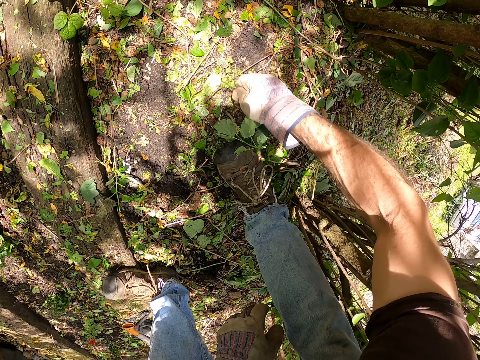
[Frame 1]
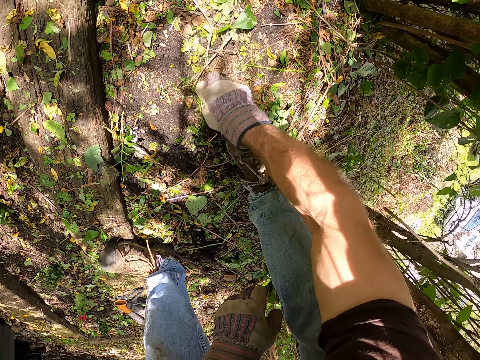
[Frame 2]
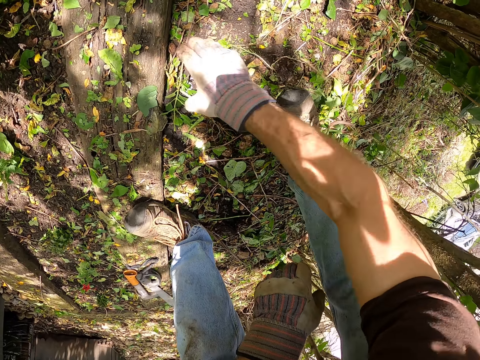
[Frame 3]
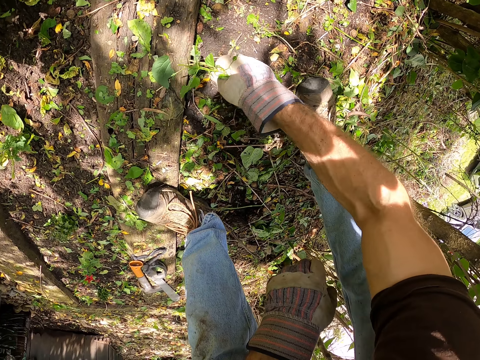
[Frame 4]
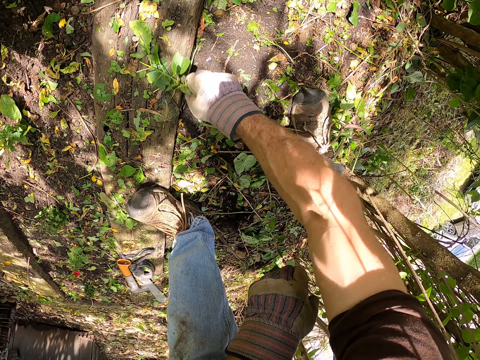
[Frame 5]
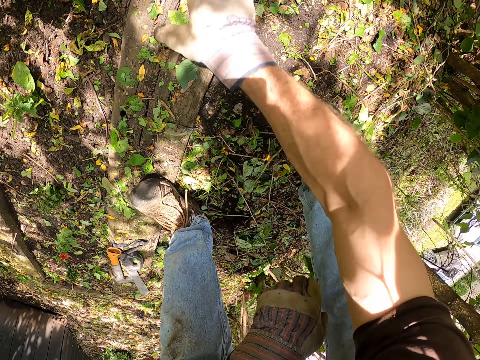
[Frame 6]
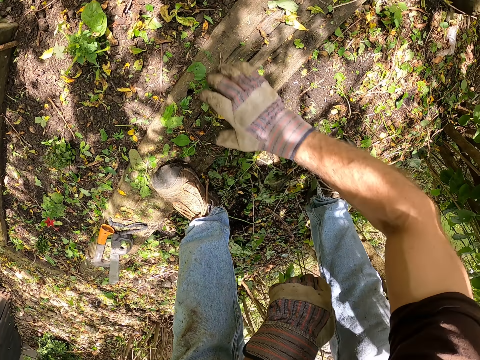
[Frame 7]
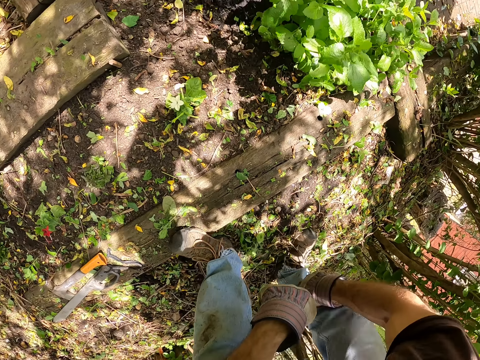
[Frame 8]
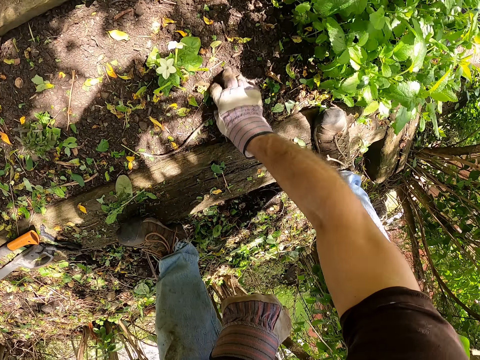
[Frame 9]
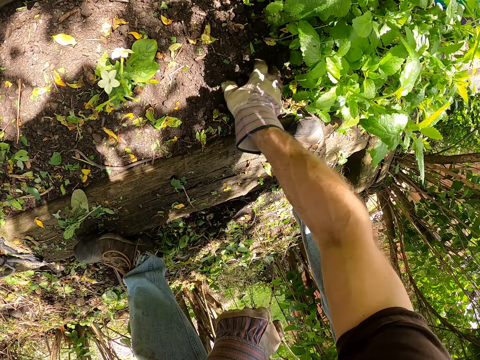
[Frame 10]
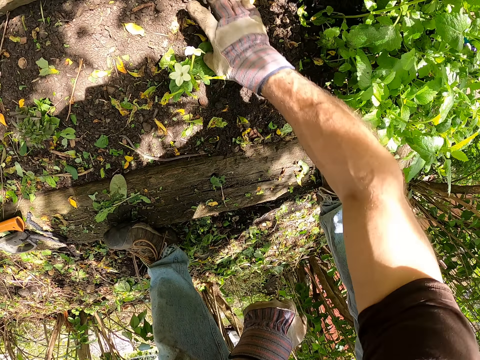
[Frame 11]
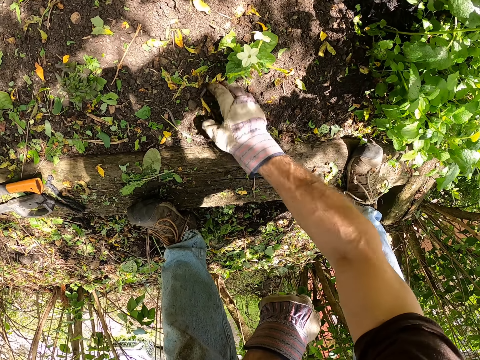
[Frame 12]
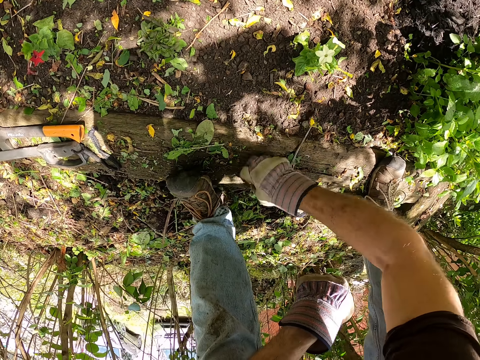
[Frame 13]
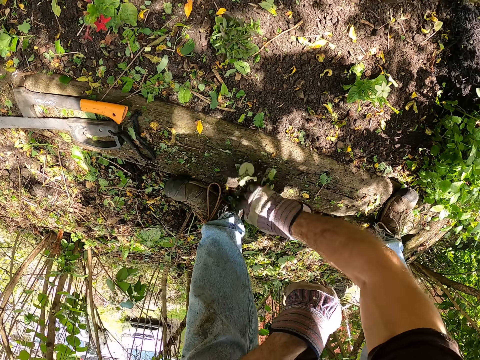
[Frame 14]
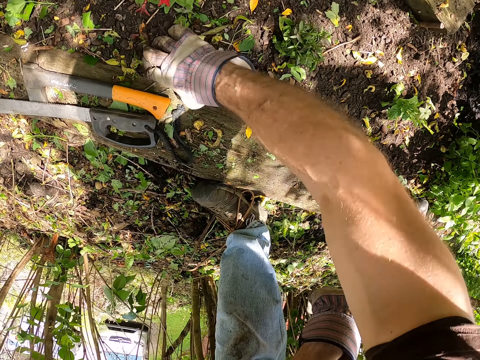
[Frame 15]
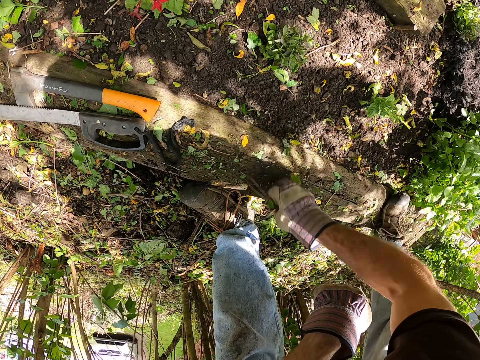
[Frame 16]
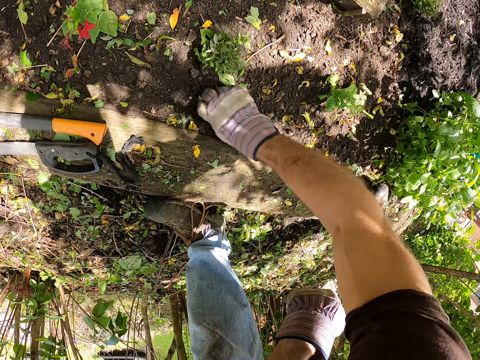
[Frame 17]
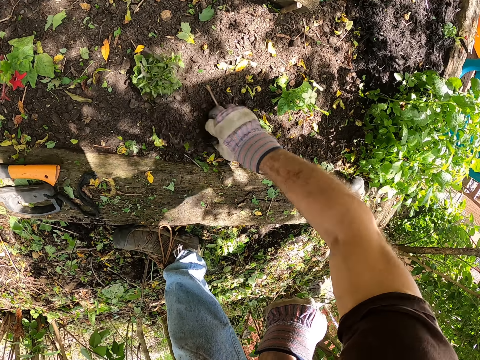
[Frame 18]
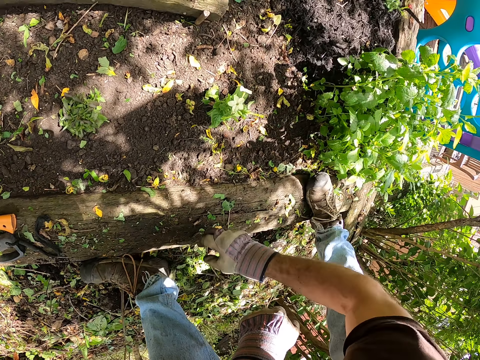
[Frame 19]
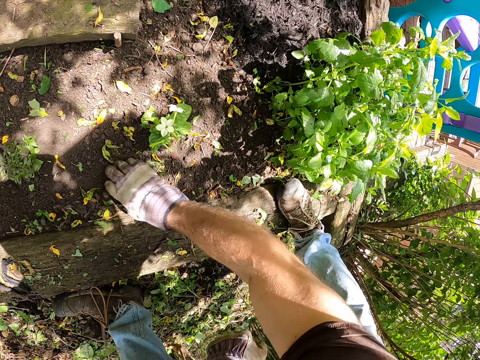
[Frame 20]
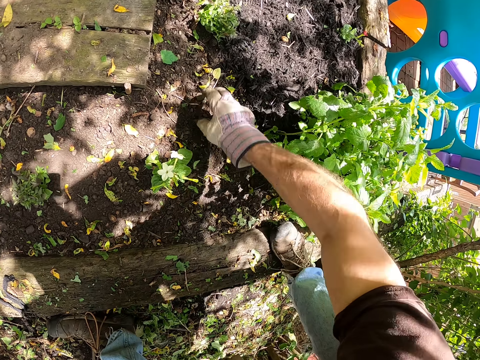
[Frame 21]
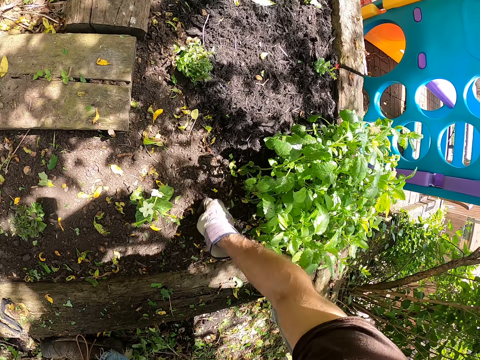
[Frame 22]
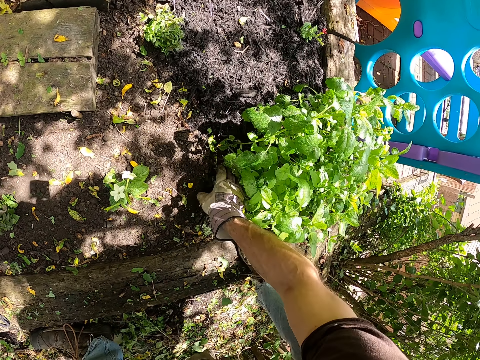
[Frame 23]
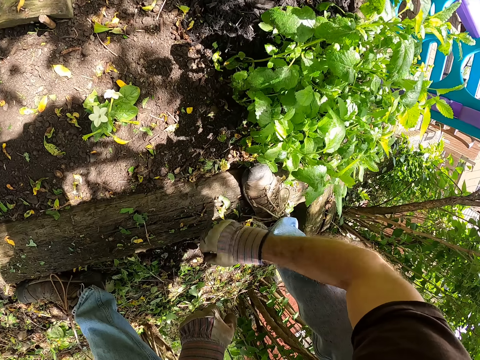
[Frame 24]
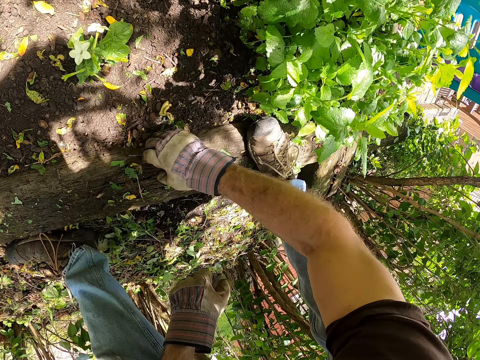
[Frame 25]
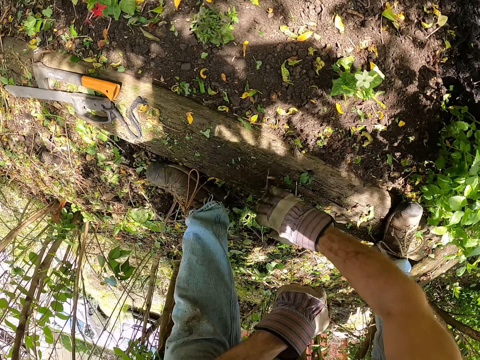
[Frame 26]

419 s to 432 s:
The camera wearer throws the weeds aside. He pulls the weeds with his hand and throws the weeds aside. He removes dirt on the plants. He collects the weeds and throws the weeds aside.

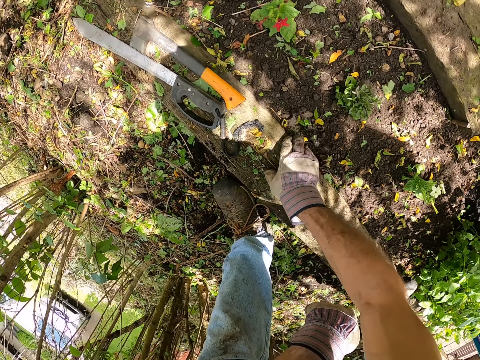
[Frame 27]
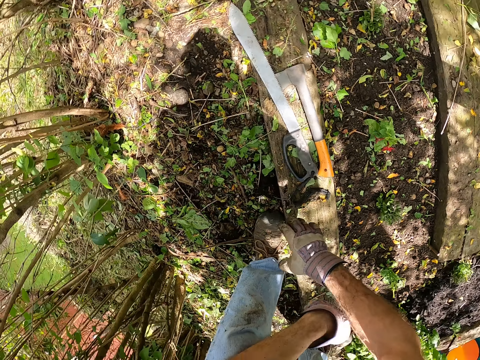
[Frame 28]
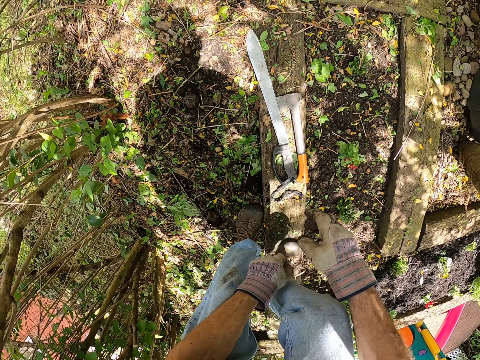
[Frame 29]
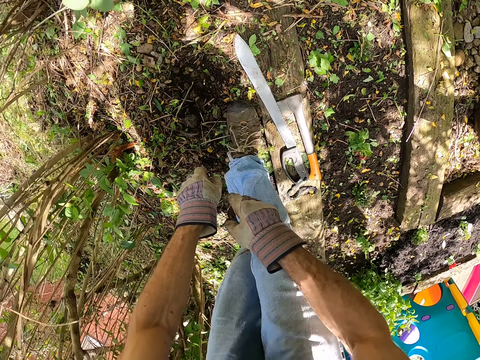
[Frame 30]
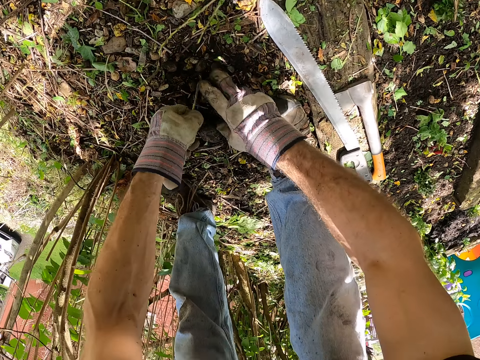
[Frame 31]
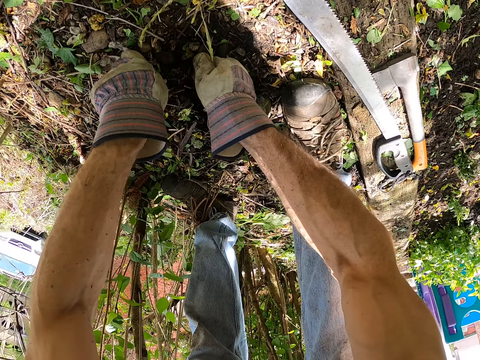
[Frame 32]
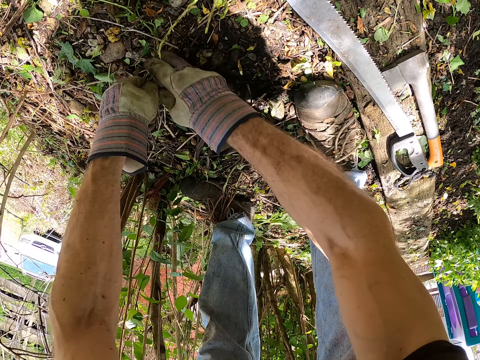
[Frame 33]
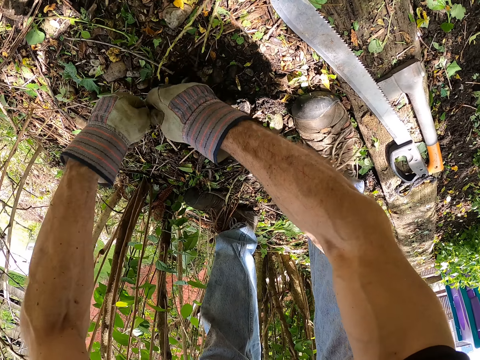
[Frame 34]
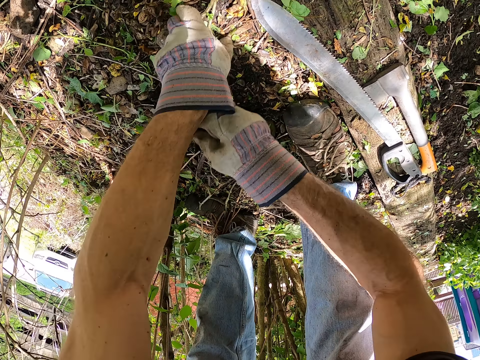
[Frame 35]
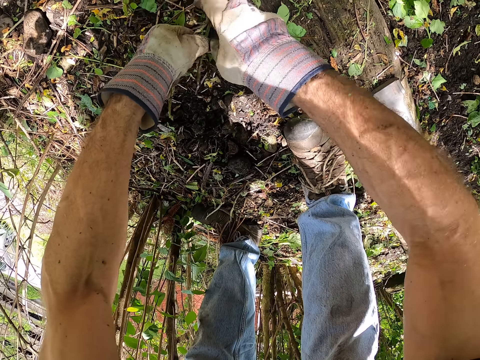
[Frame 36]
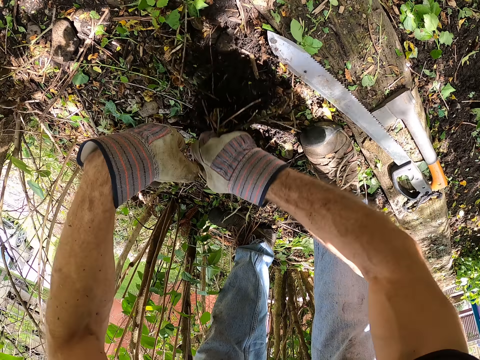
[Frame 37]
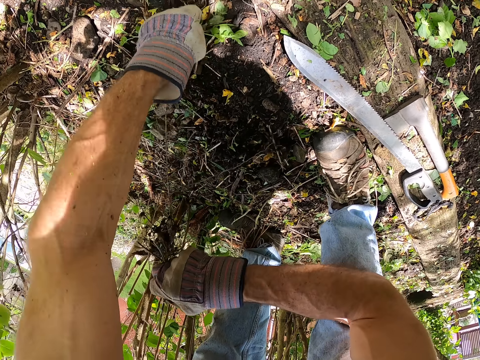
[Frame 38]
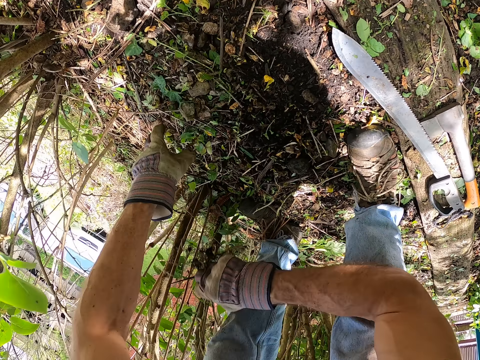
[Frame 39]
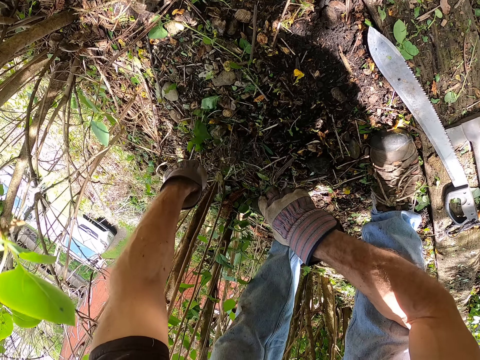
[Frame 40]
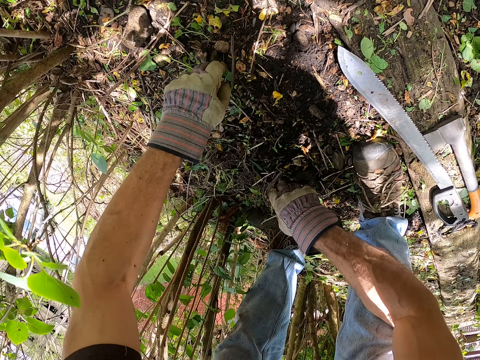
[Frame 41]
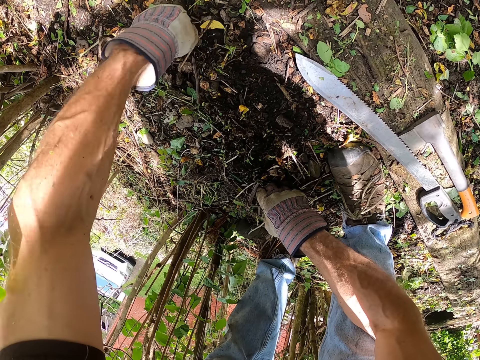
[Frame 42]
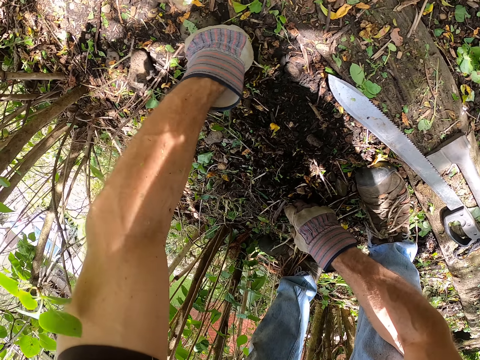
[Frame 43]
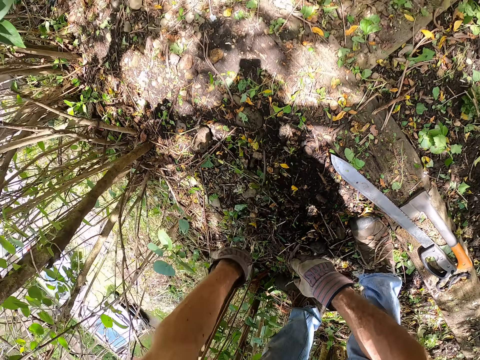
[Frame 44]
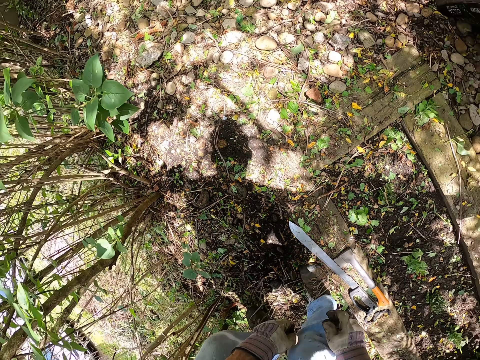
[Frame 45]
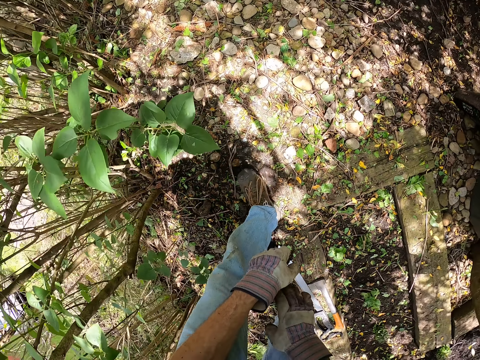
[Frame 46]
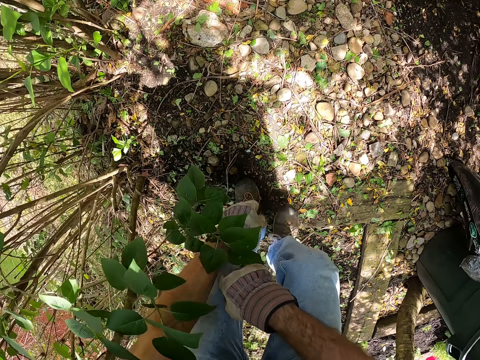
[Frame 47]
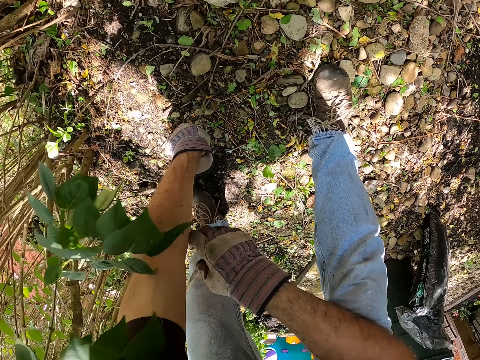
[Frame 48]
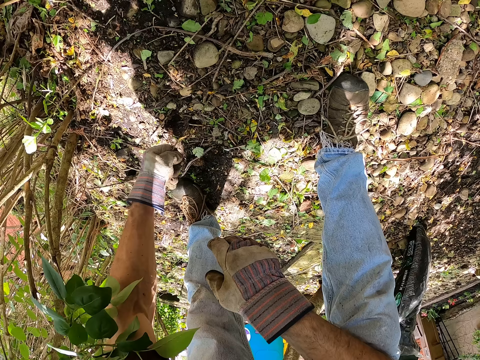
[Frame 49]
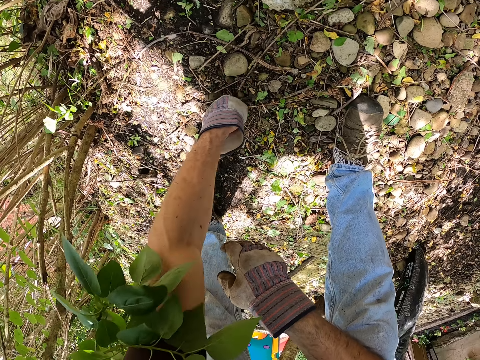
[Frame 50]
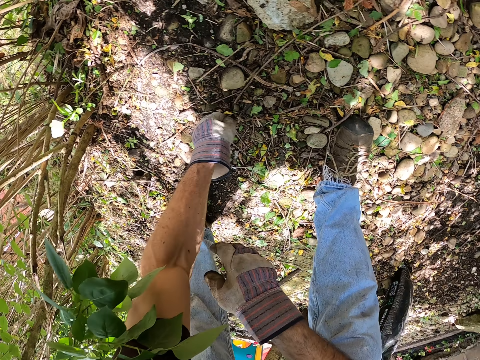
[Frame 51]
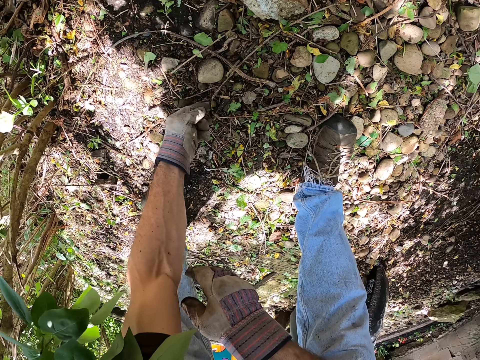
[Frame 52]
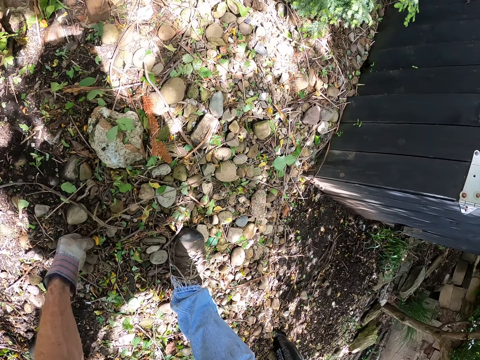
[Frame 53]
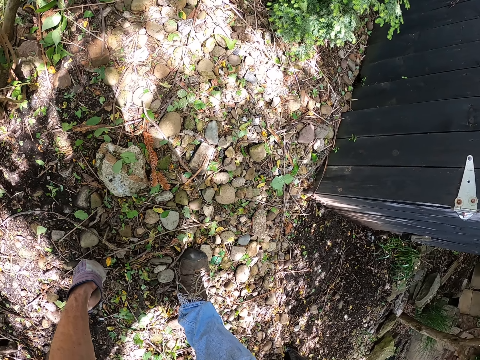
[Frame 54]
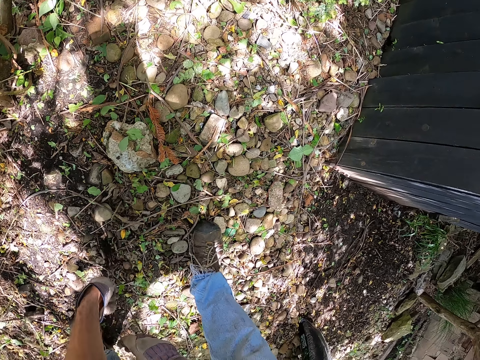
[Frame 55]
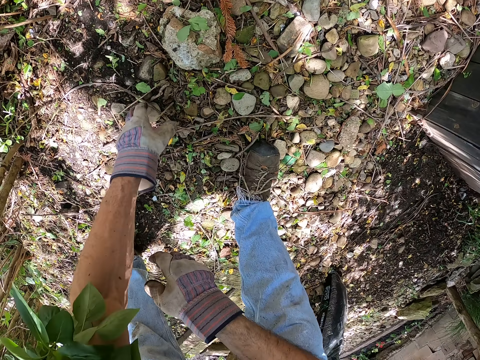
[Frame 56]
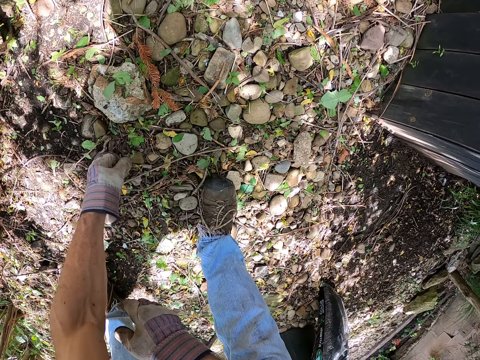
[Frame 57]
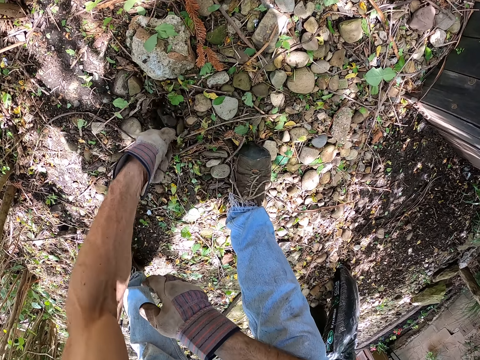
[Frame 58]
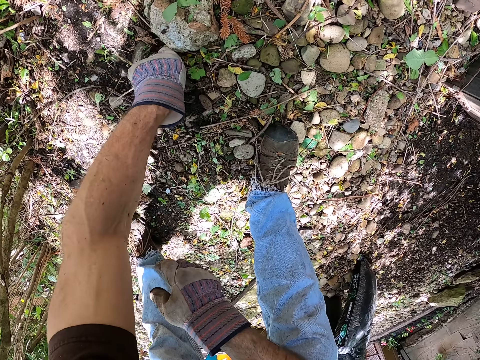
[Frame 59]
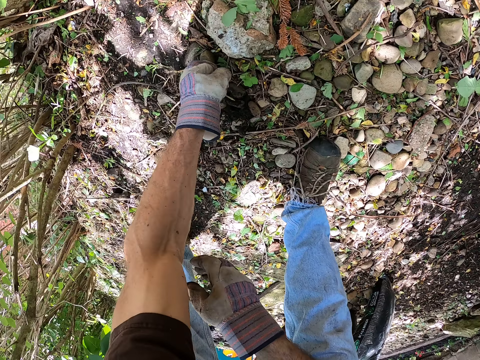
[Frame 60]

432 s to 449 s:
The camera wearer walks around the garden. He pulls the weeds with his hands, throws the weeds aside, pulls the weeds with his hands, throws the weeds aside, pulls the weeds with his hands and throws the weeds aside. He pulls the weeds with his hand and throws the weeds aside. He walks around the garden. He pulls the weeds with his hand, throws the weeds aside, pulls the weeds with his hand, throws the weeds aside and pulls the weeds with his hand.
